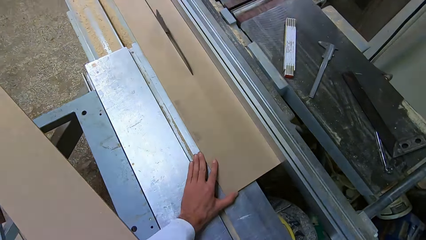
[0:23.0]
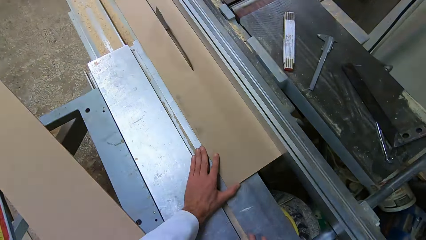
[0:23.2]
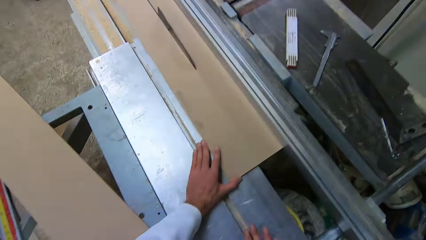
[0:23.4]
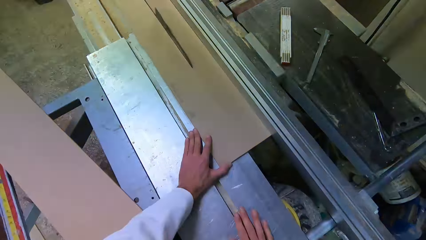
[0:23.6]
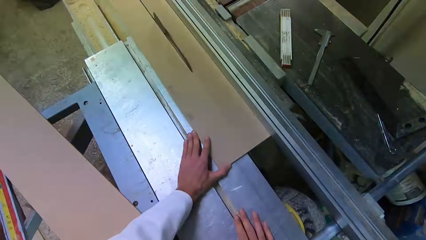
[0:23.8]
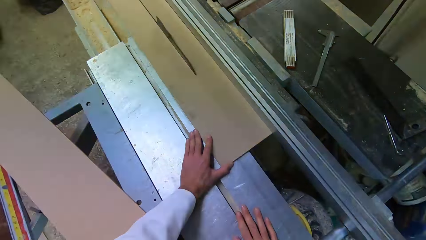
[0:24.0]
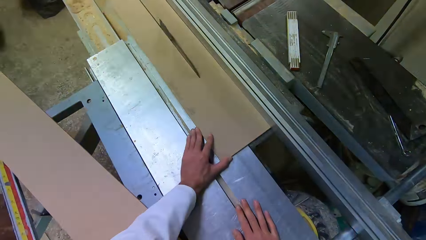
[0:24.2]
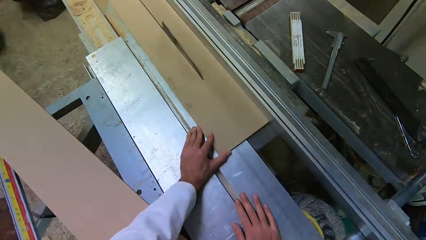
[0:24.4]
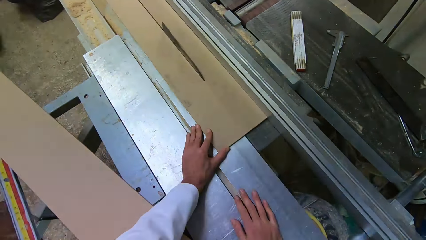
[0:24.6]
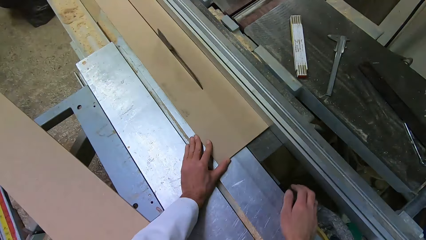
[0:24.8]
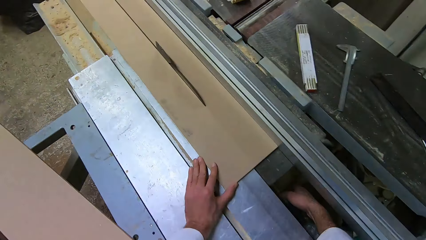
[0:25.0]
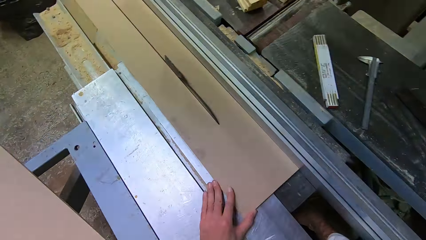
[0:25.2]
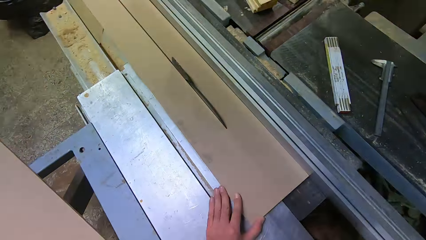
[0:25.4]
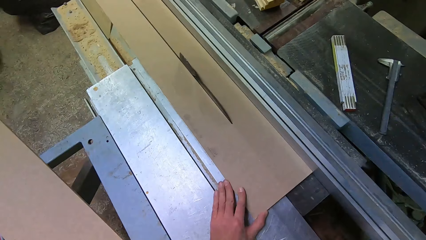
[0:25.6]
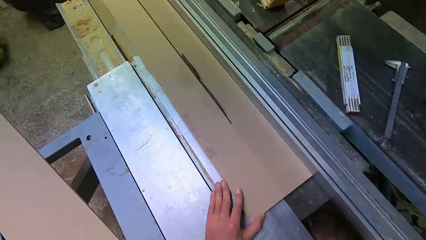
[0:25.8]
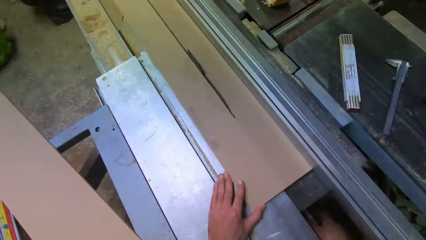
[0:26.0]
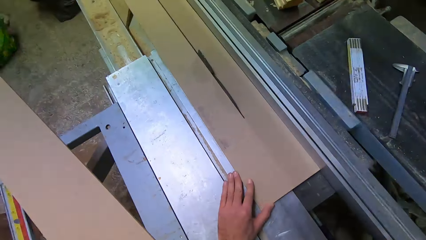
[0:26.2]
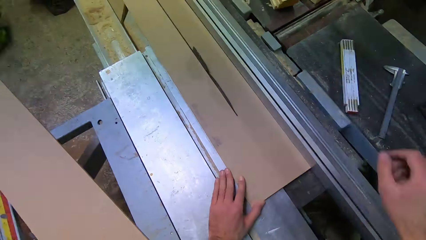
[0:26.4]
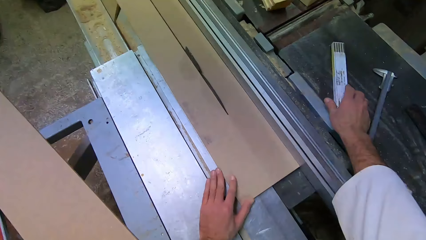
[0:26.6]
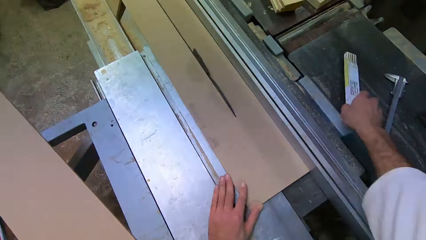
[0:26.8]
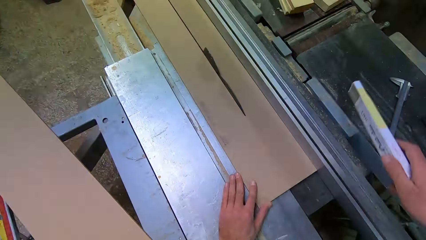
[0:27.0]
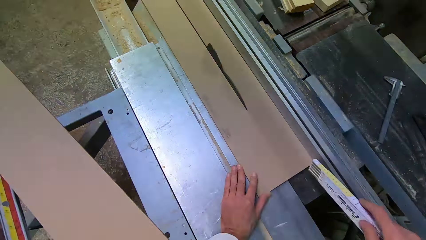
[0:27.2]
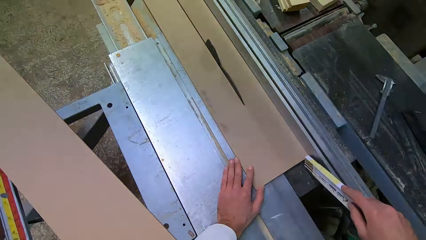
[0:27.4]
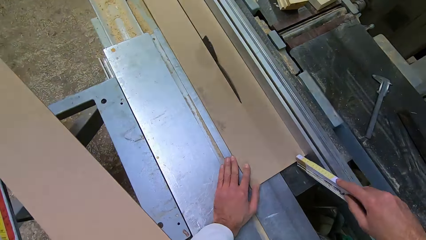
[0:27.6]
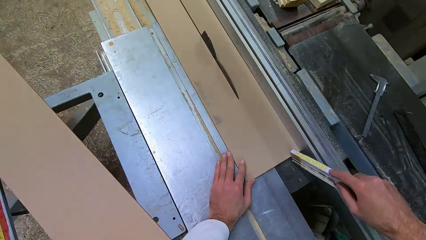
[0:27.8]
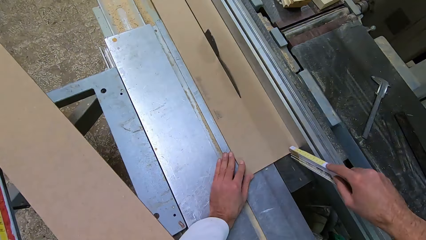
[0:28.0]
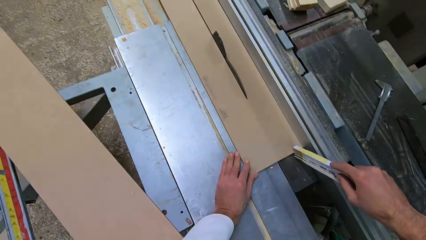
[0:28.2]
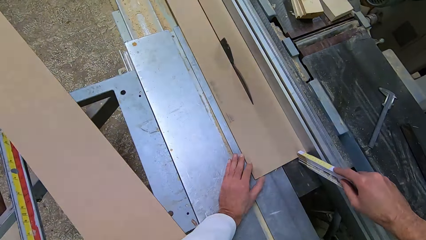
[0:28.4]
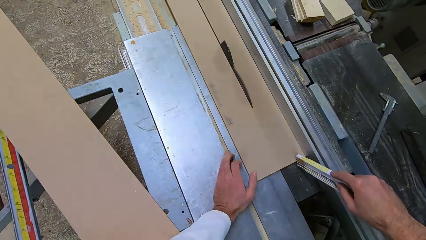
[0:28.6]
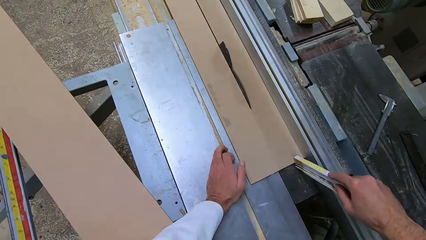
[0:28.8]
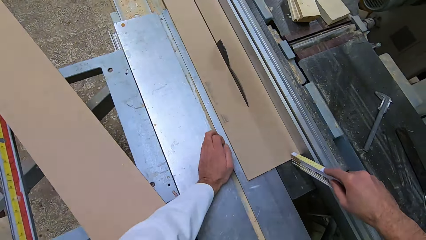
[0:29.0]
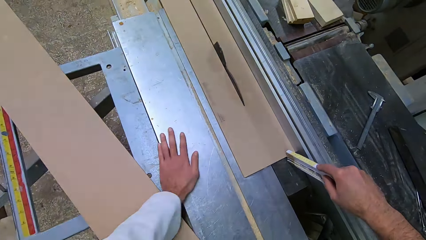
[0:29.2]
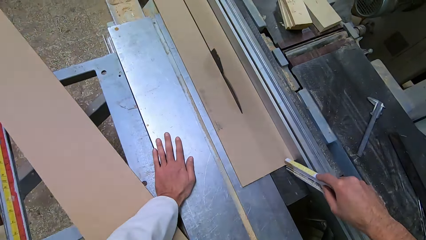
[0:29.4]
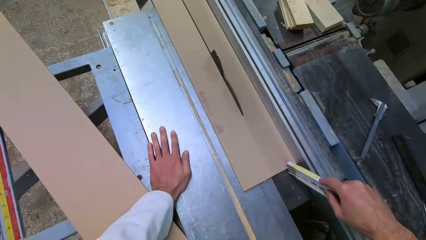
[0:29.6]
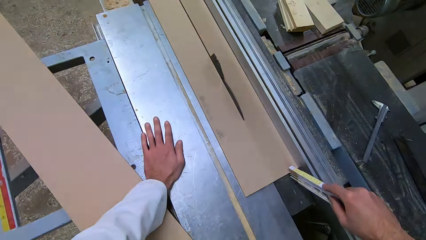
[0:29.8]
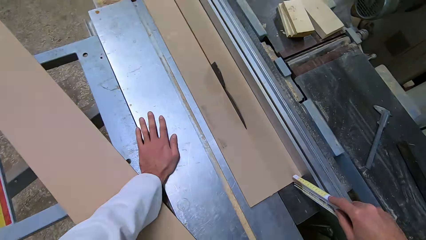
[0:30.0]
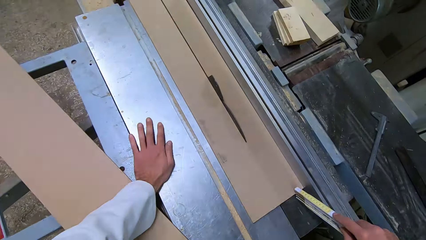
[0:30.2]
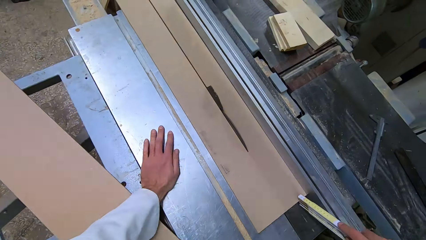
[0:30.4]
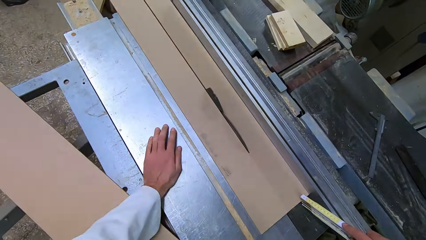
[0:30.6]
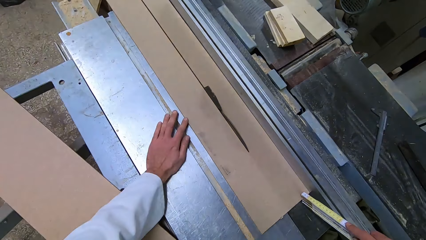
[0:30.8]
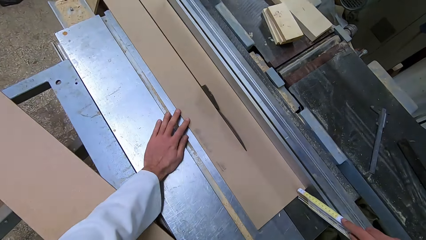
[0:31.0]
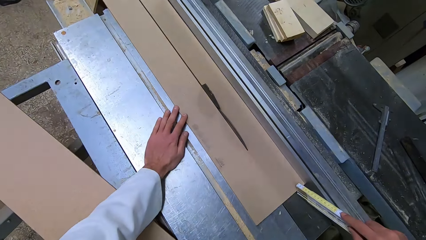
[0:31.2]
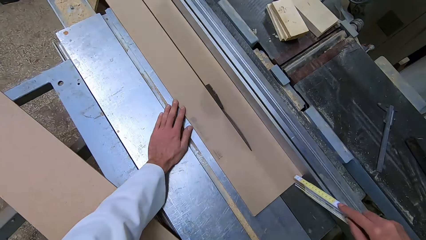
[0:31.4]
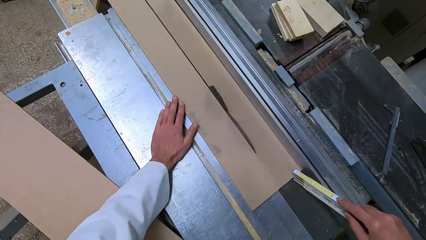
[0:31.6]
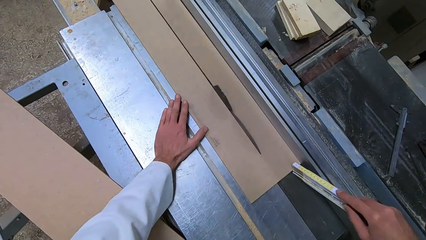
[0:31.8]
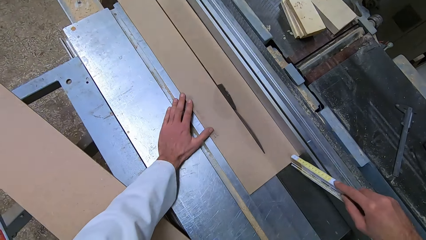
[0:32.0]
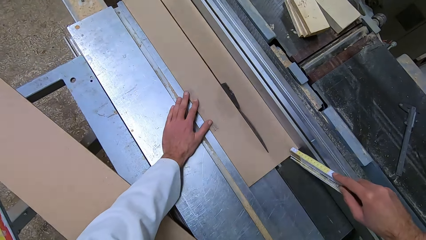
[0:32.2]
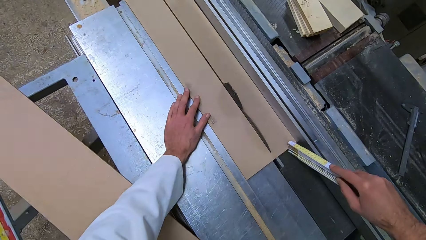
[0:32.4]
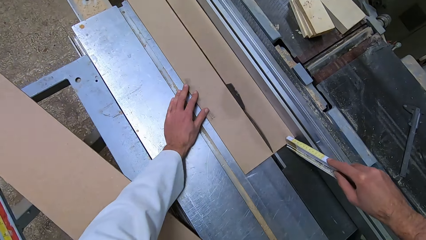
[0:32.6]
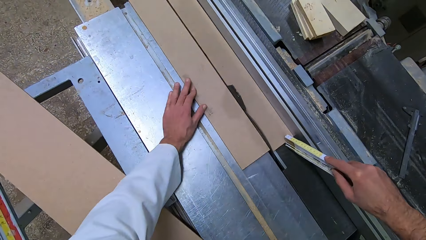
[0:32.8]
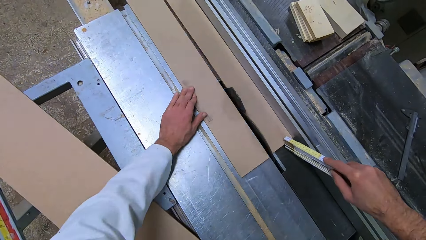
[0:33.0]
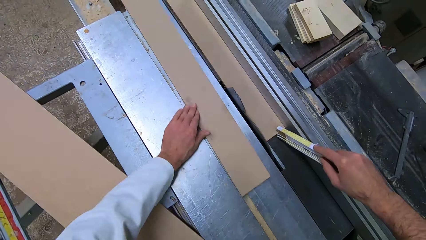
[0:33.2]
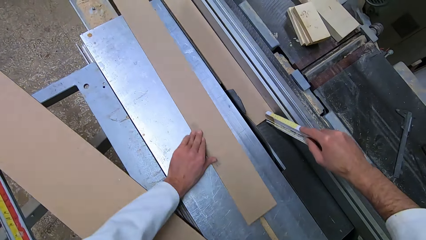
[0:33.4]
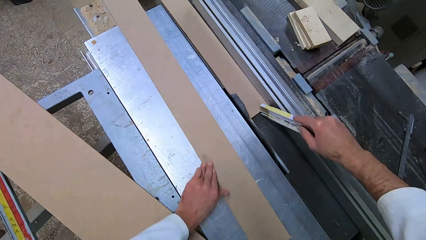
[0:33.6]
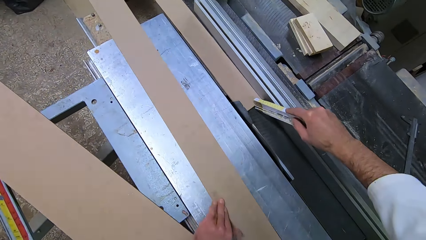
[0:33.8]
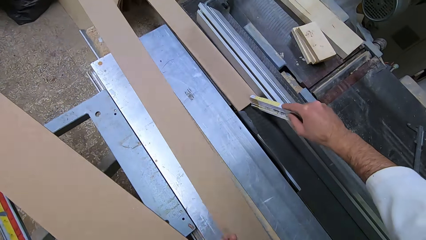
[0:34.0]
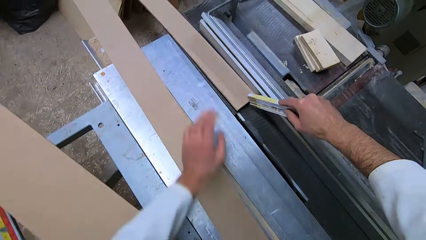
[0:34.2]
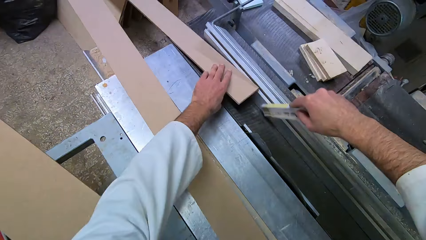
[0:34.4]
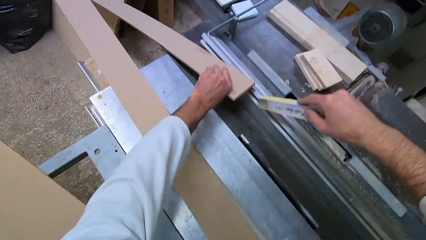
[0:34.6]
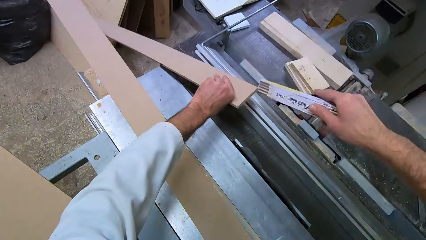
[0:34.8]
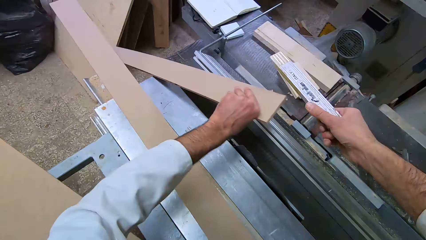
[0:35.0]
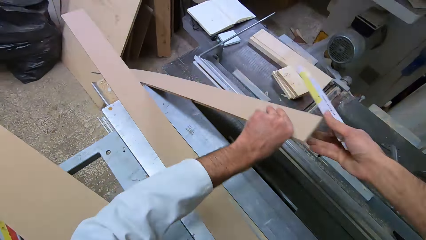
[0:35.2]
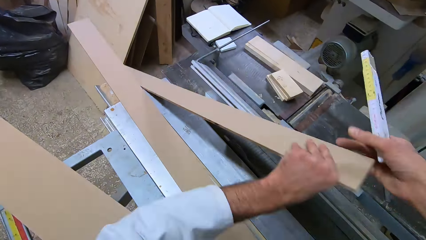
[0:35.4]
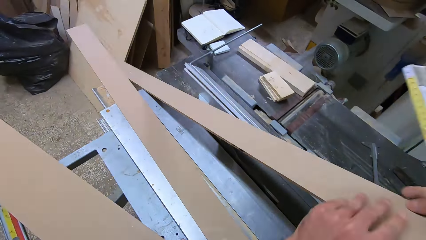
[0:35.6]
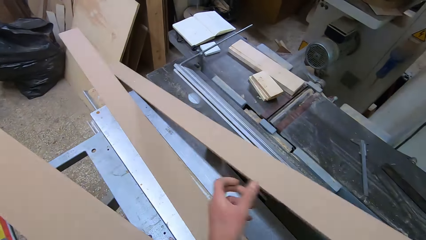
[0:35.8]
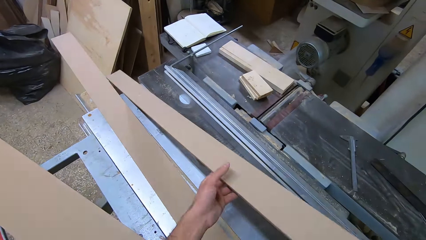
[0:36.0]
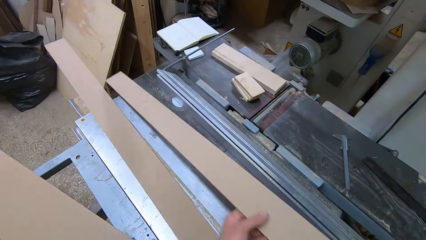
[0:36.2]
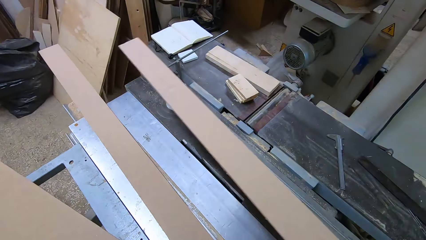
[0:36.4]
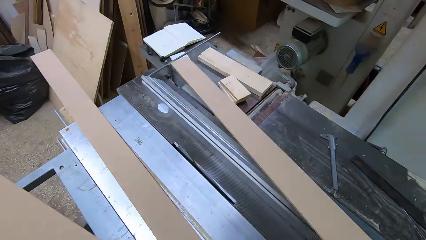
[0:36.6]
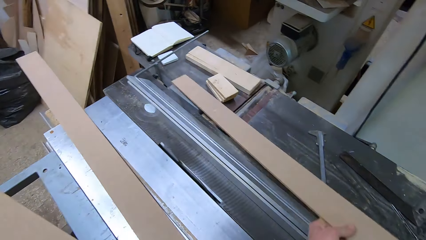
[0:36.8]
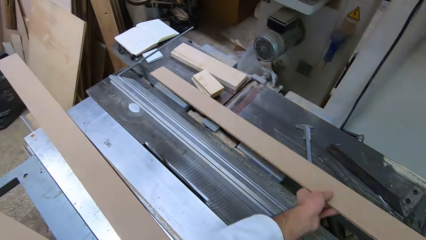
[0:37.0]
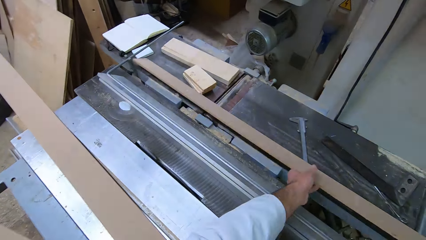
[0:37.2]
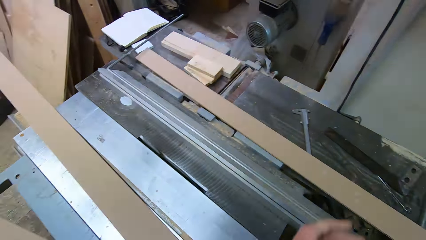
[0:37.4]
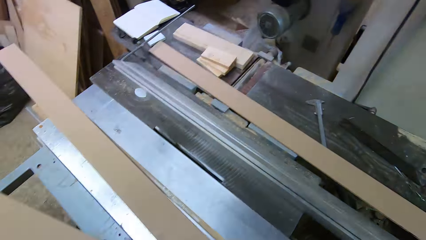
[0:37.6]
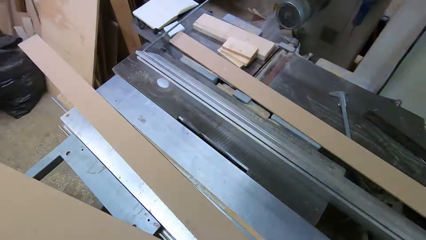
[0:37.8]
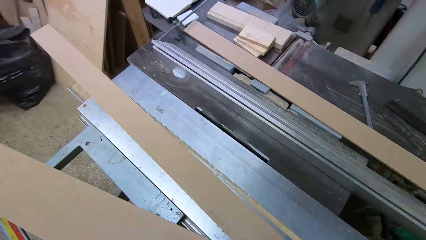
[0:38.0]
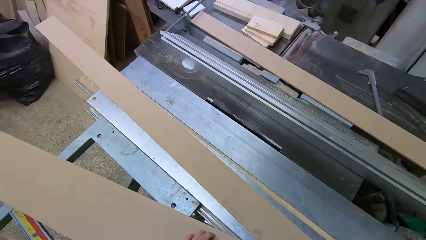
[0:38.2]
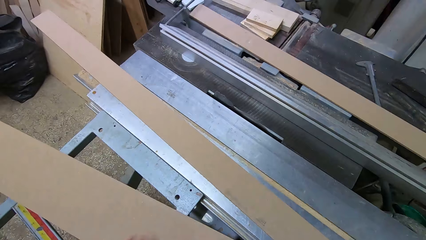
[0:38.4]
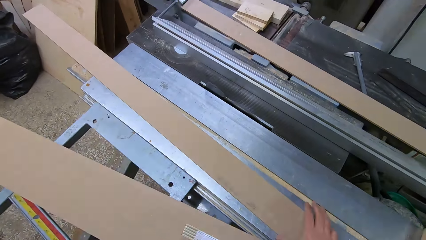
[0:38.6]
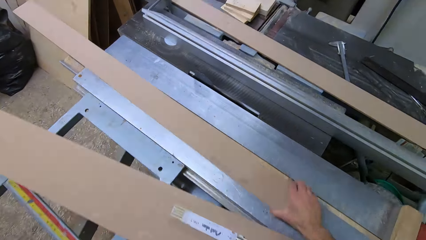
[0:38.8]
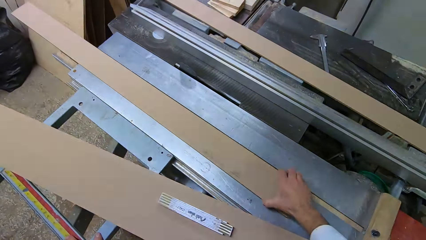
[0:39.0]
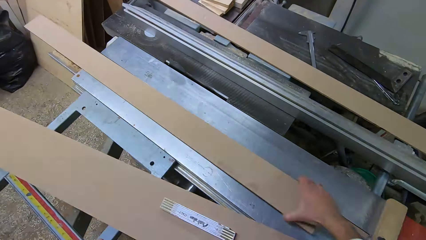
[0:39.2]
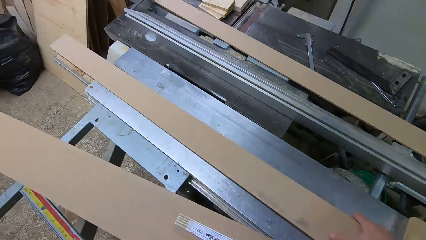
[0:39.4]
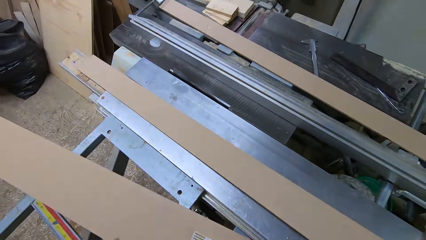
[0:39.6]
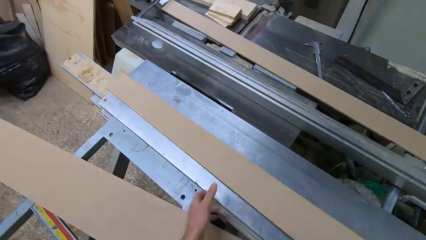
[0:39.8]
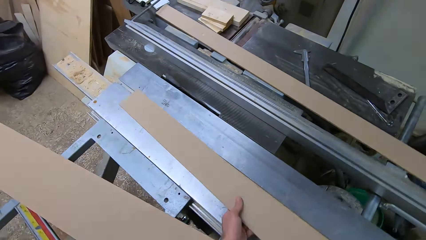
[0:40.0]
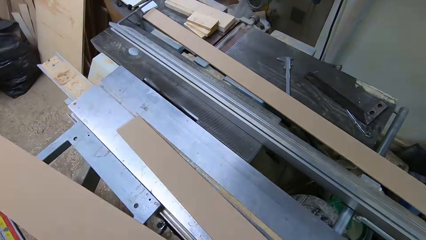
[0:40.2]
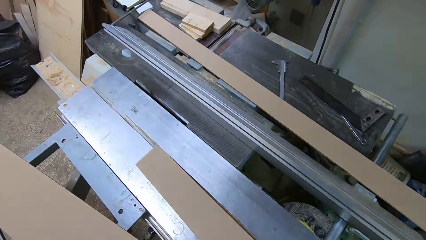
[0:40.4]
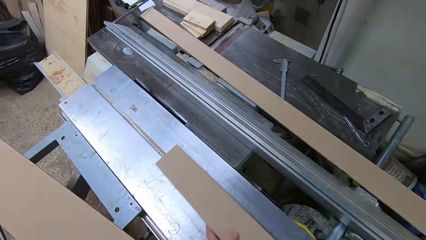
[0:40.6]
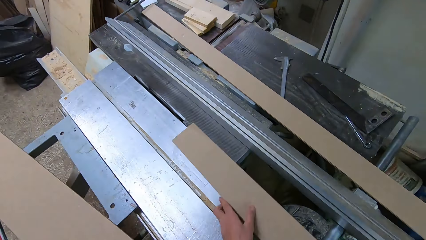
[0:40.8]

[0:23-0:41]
The camera wearer adjusts the cutting machine. They pick up a ruler on the table extension. They pick up the wood from the table. They push the plywood through the blade with the ruler. They hold the wood with the small wood, push the cutting machine, and cut the wood with the cutting machine. They drag a half of the plywood over the rail. They put the other half of the plywood on the table extension. They remove the wood from the cutting machine. They pick up the plywood on the rail.
